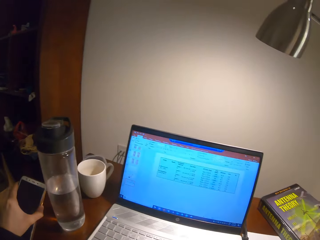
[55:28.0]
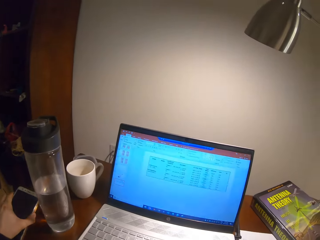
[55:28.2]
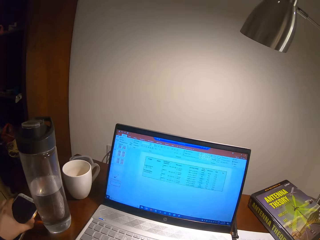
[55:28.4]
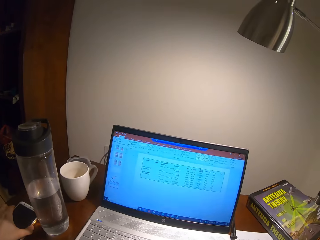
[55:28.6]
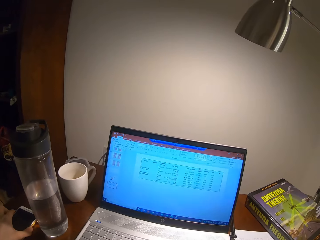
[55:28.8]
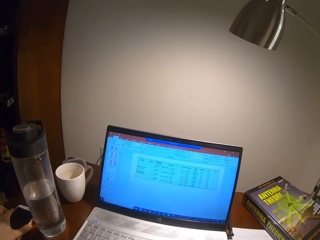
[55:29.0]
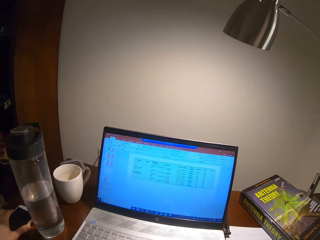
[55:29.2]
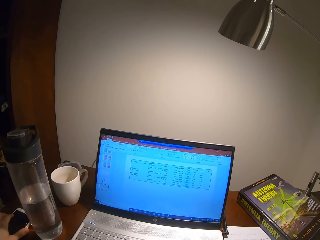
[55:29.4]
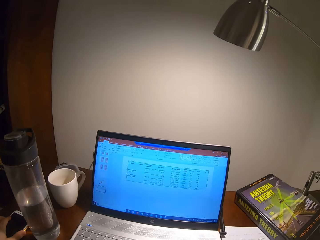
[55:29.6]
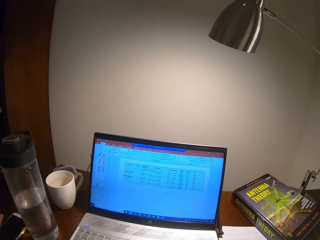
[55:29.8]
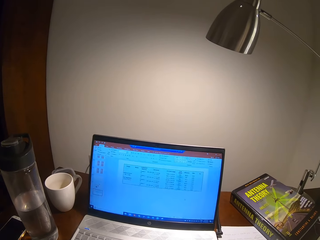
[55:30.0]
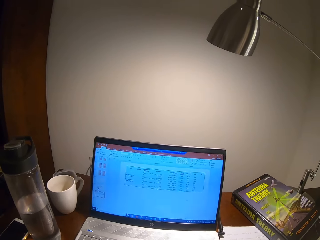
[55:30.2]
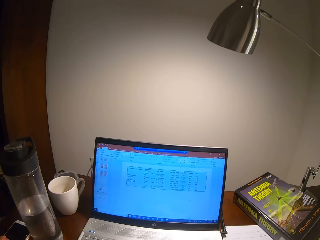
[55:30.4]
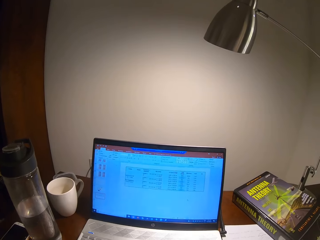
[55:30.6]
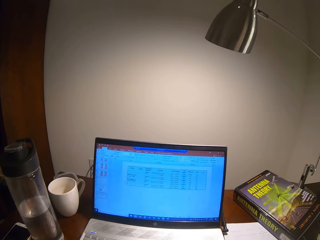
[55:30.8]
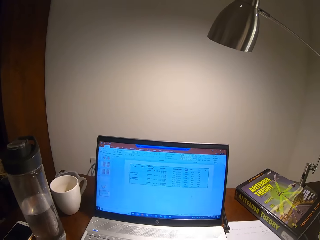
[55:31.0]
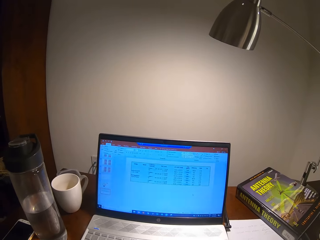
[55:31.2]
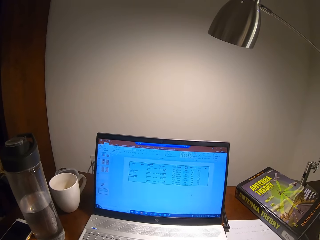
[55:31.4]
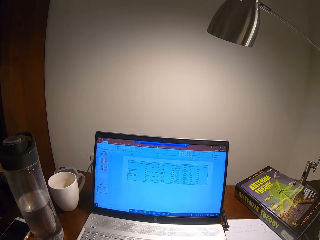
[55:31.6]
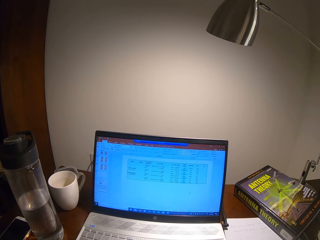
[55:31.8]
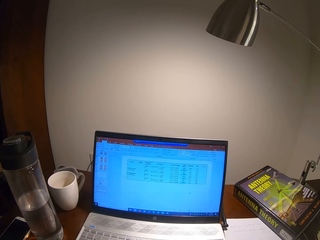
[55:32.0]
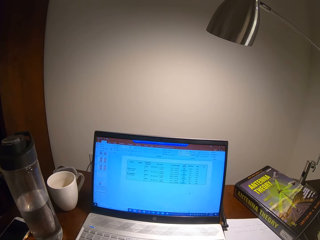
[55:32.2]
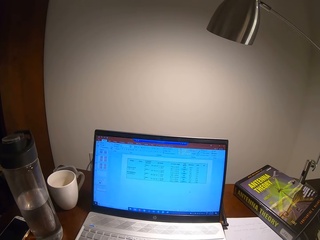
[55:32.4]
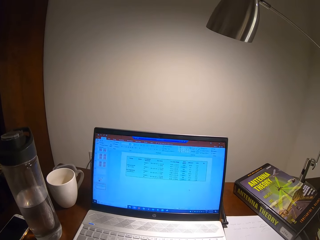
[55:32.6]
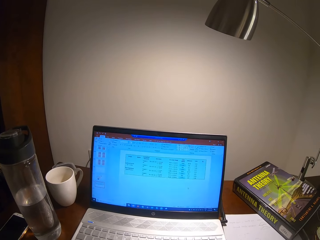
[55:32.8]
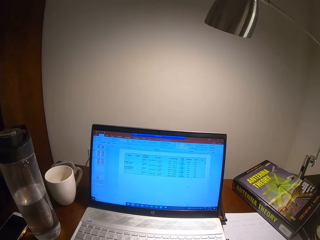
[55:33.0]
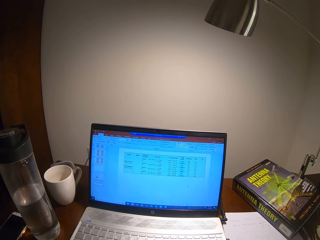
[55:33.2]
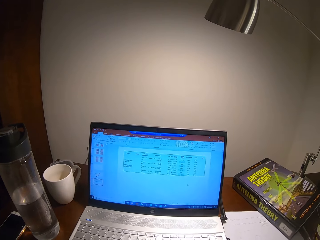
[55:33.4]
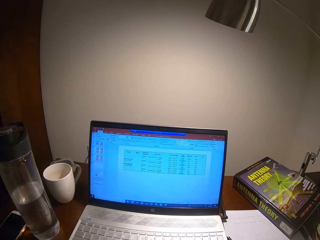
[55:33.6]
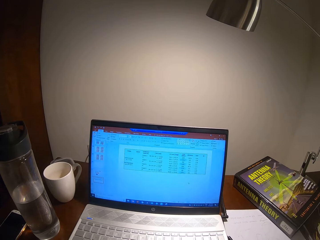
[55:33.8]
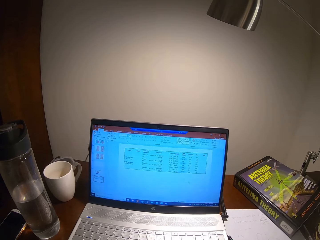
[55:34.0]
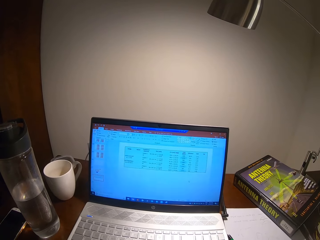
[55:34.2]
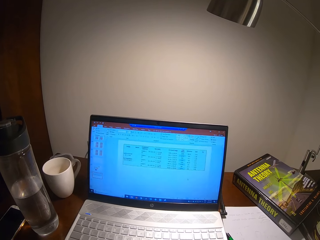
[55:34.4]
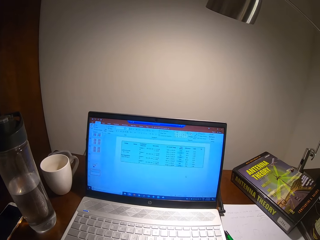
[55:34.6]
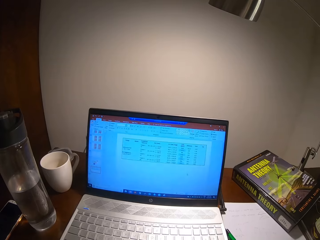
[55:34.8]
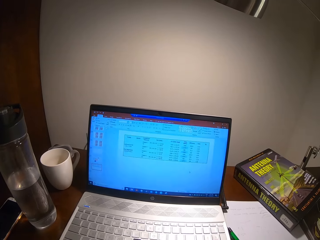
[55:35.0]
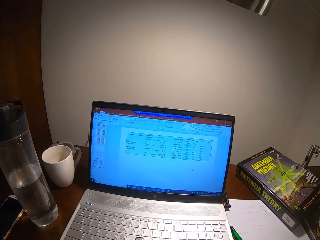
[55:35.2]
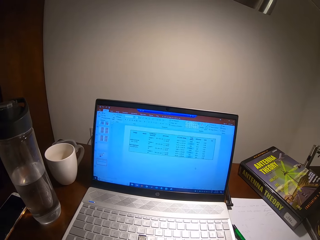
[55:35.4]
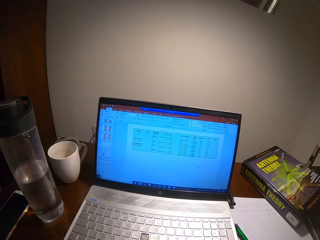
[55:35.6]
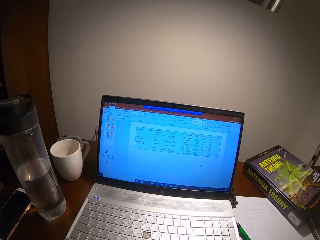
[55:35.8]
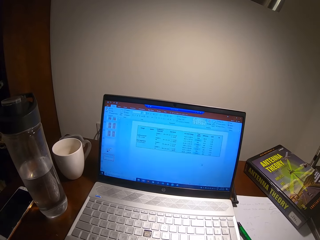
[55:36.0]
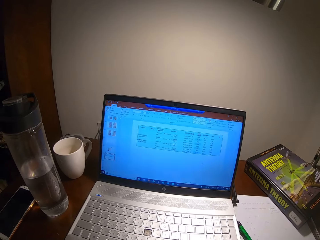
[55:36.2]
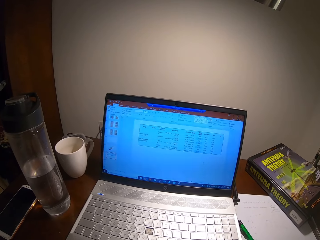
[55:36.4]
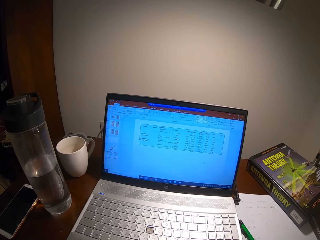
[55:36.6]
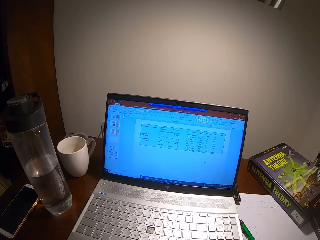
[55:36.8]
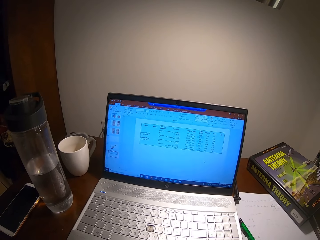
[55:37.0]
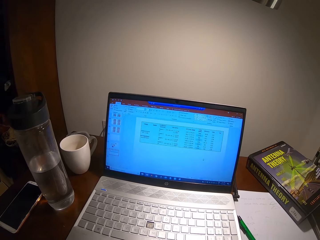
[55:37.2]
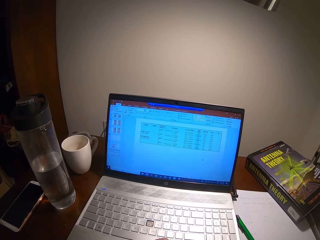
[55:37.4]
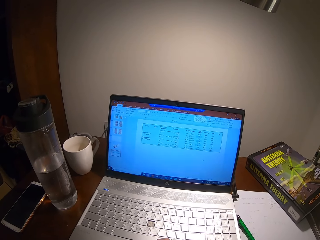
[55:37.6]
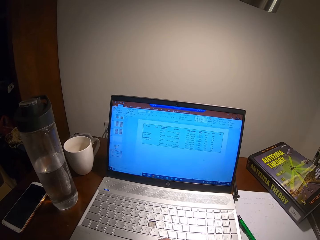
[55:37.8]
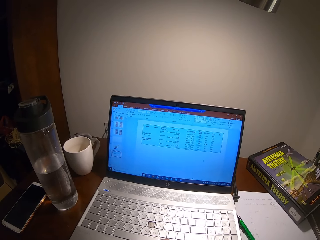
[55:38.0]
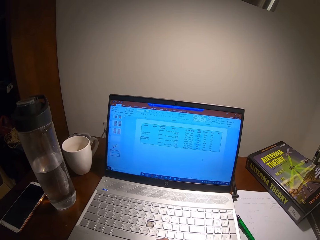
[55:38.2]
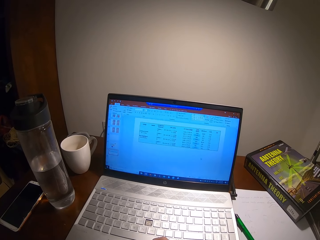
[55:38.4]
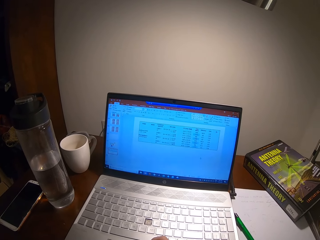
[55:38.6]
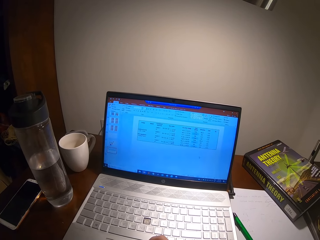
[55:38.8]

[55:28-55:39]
The camera wearer presses her phone. They place her phone on the table.

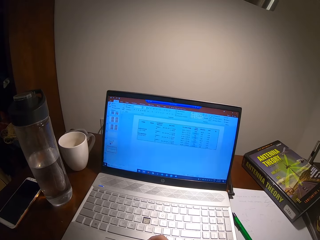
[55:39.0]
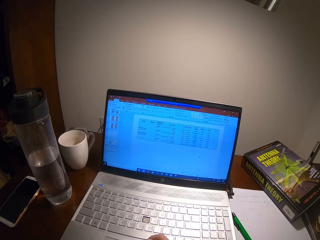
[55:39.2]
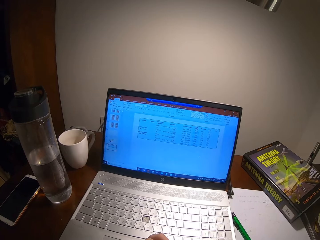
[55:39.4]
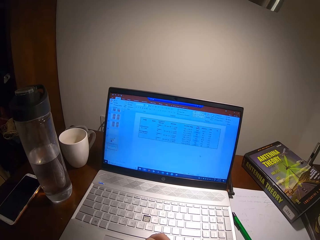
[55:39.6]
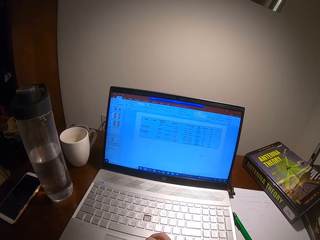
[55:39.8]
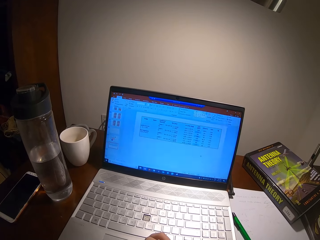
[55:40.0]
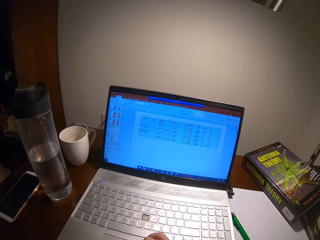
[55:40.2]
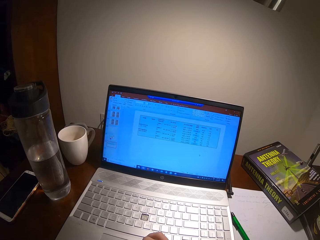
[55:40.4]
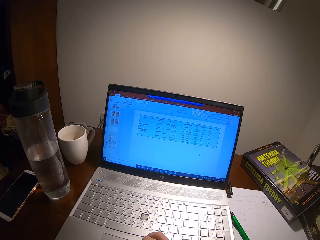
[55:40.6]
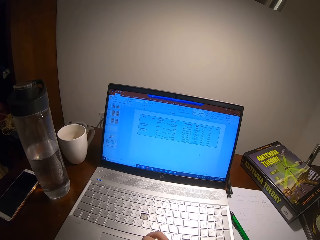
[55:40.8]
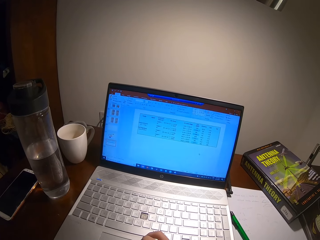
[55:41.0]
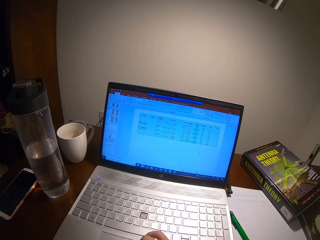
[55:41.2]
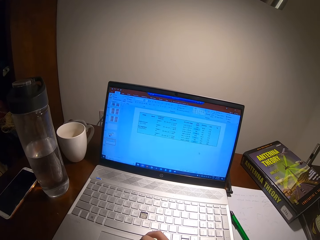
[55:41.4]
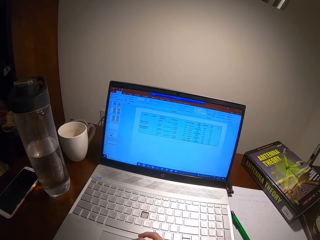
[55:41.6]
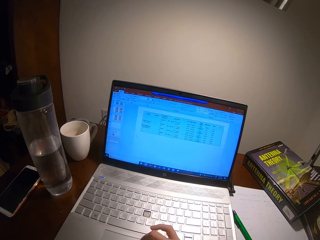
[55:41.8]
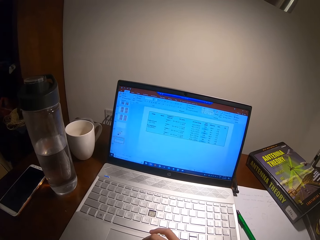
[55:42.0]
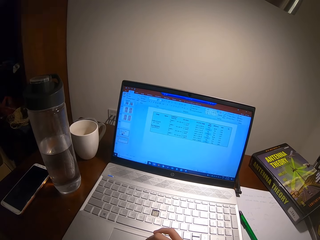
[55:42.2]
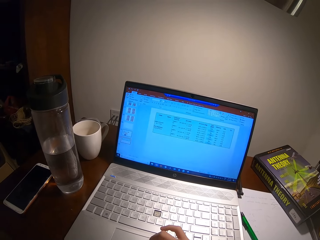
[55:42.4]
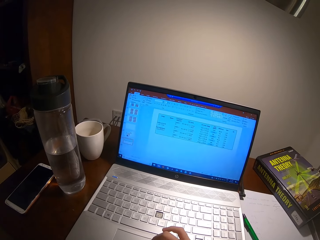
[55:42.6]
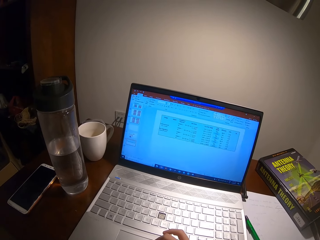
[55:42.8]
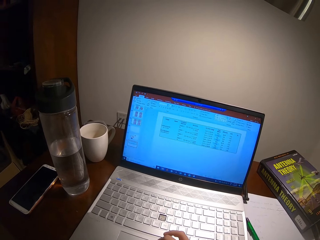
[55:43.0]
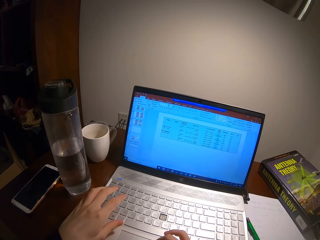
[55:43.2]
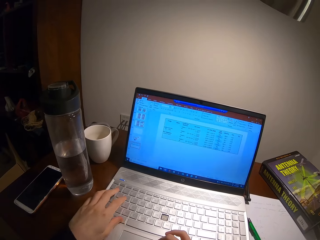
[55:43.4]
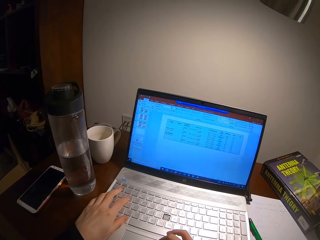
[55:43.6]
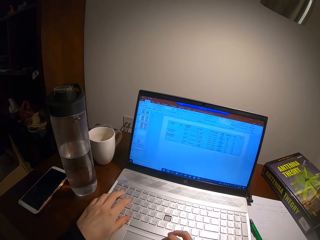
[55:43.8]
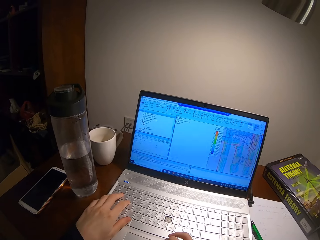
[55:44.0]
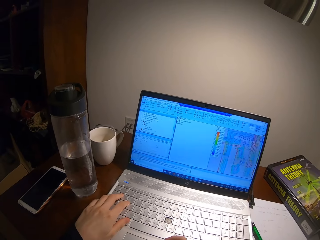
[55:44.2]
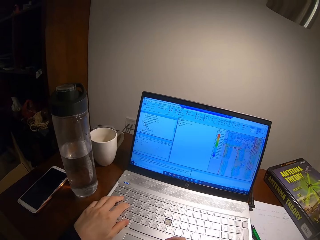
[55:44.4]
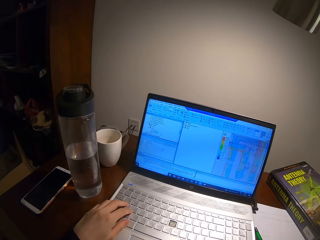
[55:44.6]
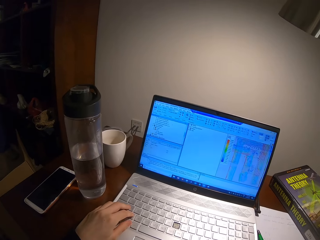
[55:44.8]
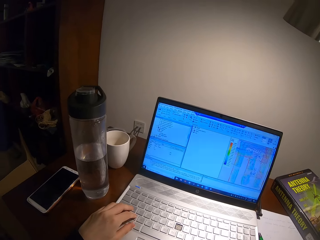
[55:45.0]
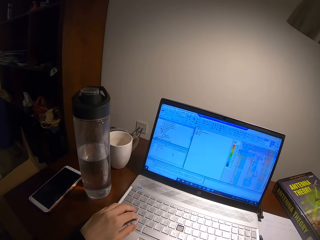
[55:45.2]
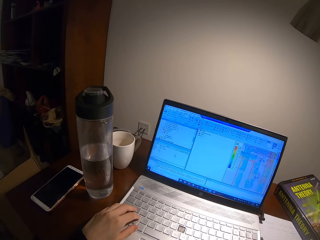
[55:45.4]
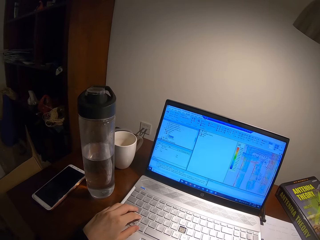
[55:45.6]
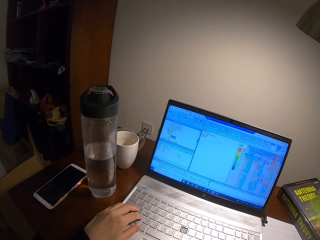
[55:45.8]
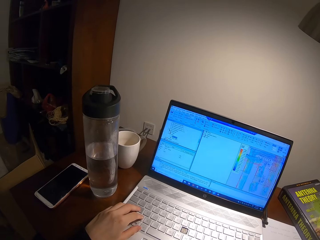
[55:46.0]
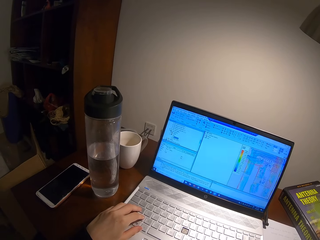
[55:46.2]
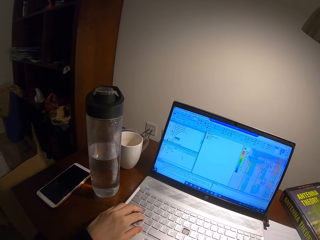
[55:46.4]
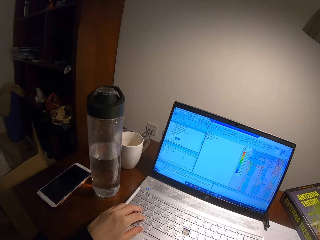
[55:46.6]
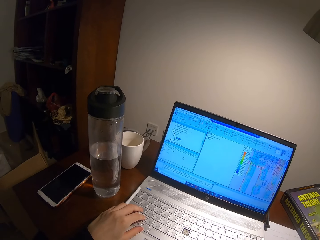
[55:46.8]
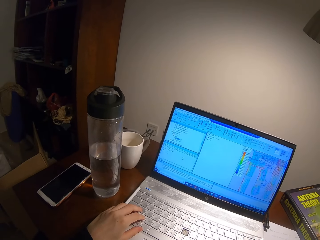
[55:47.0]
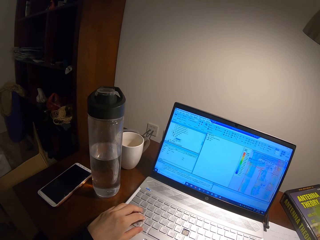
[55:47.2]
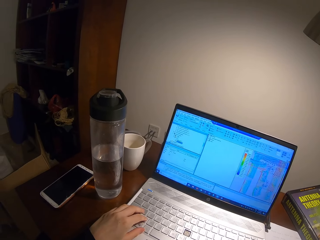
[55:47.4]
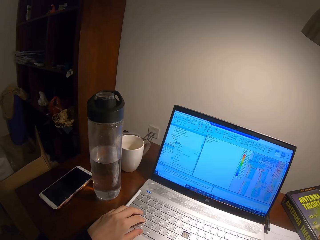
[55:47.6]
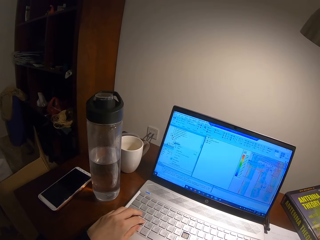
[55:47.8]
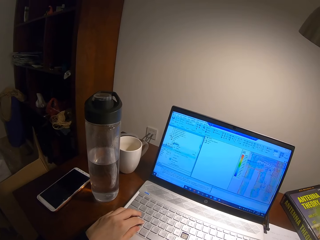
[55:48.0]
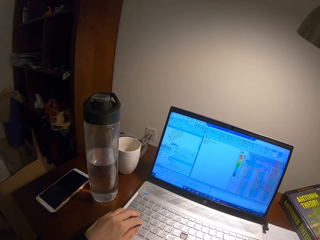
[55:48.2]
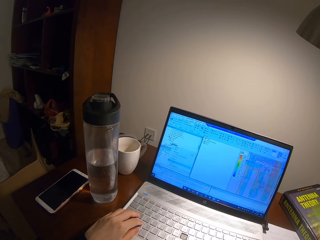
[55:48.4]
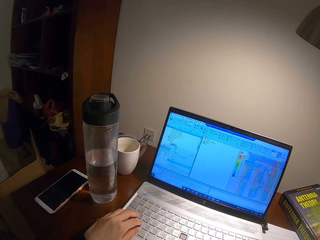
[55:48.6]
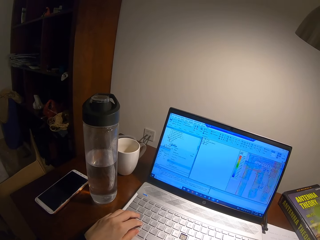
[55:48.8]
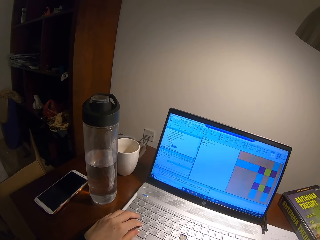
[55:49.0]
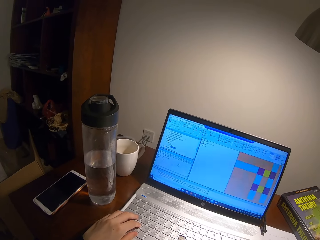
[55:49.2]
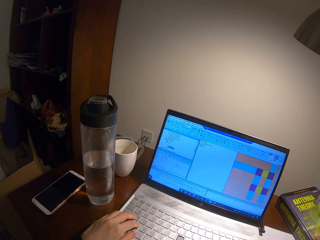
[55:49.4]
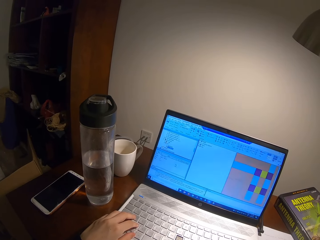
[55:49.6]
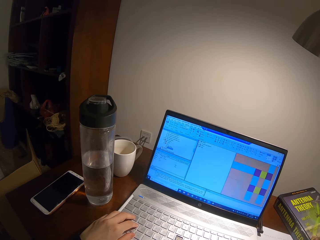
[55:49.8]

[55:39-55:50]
The camera wearer types on the laptop keyboard.
